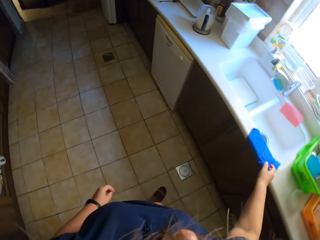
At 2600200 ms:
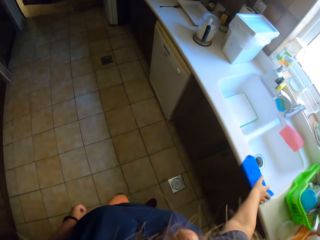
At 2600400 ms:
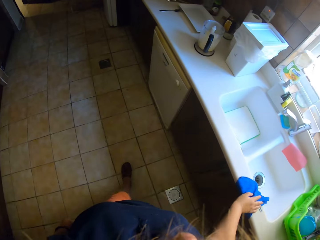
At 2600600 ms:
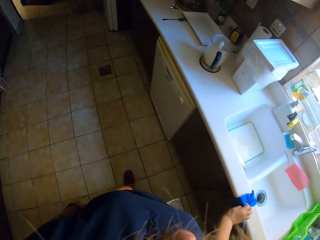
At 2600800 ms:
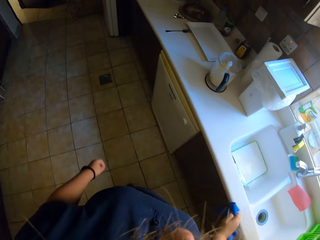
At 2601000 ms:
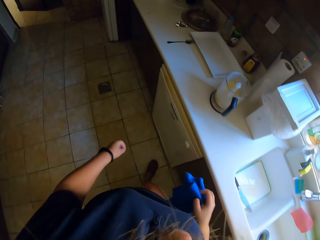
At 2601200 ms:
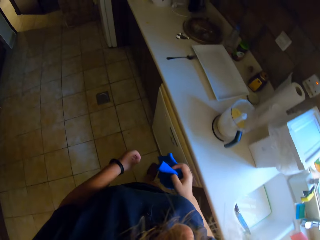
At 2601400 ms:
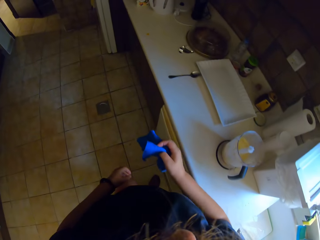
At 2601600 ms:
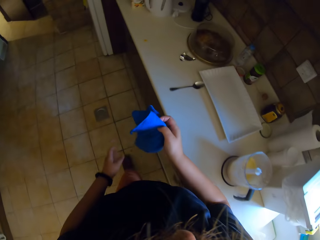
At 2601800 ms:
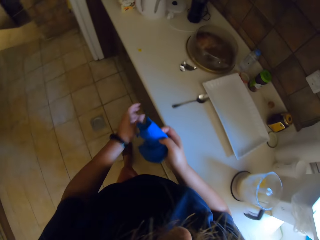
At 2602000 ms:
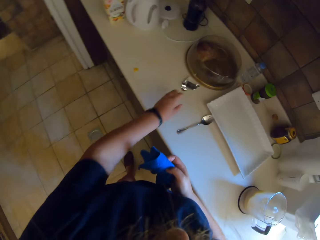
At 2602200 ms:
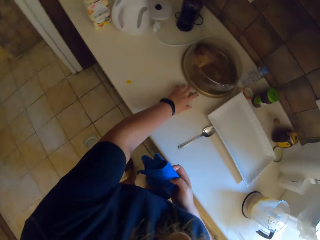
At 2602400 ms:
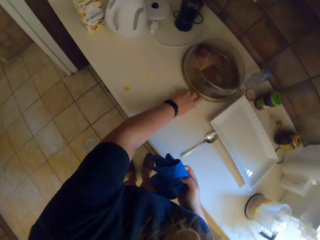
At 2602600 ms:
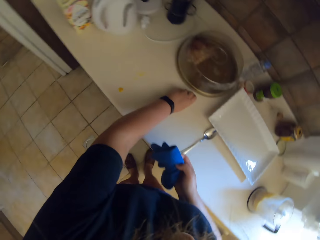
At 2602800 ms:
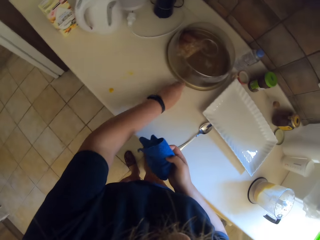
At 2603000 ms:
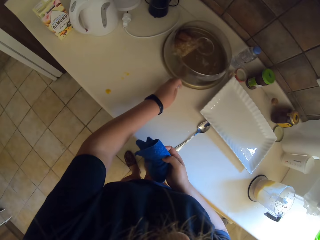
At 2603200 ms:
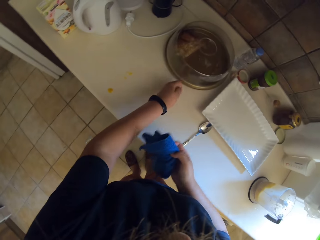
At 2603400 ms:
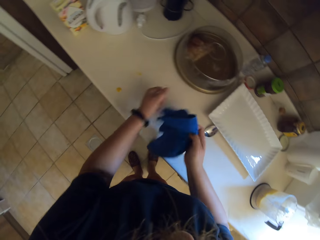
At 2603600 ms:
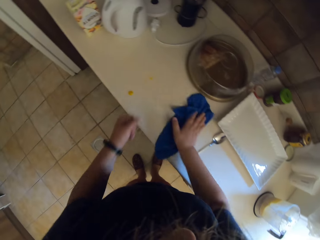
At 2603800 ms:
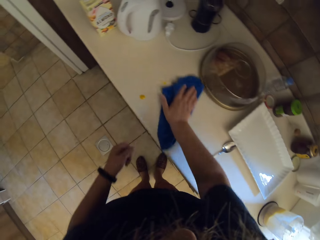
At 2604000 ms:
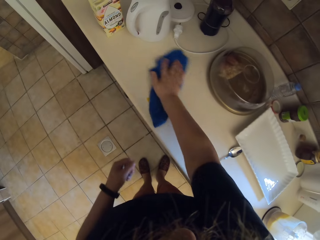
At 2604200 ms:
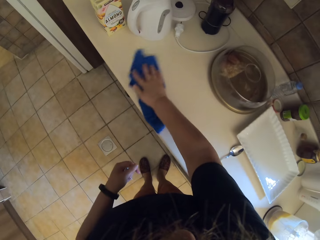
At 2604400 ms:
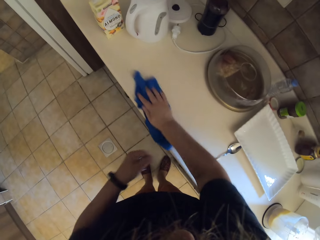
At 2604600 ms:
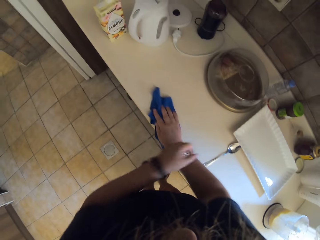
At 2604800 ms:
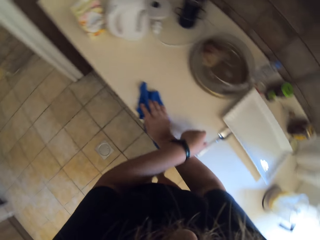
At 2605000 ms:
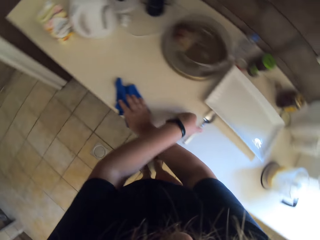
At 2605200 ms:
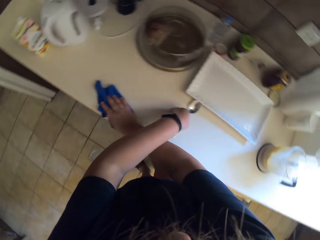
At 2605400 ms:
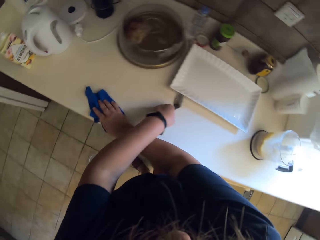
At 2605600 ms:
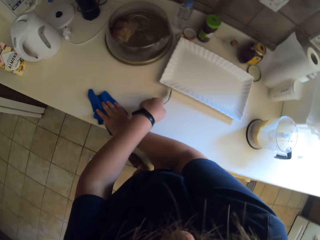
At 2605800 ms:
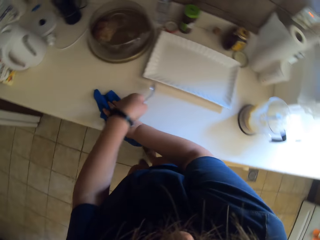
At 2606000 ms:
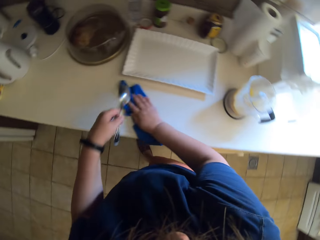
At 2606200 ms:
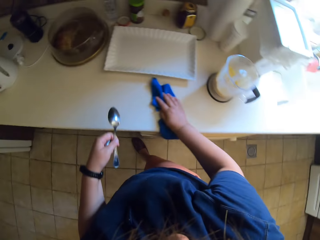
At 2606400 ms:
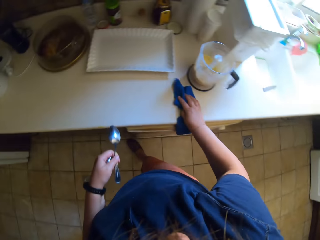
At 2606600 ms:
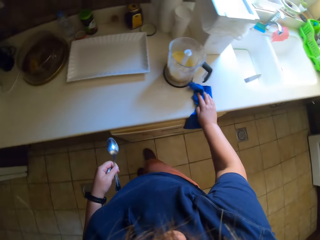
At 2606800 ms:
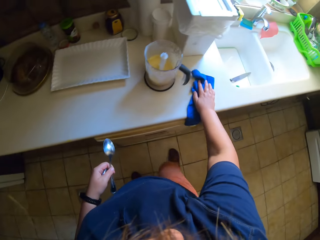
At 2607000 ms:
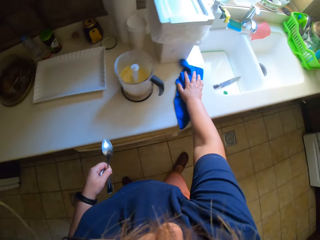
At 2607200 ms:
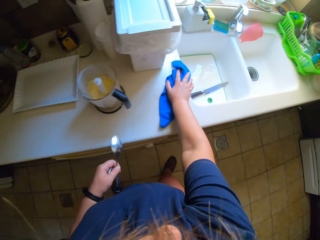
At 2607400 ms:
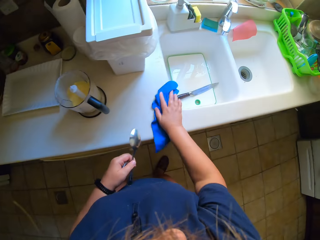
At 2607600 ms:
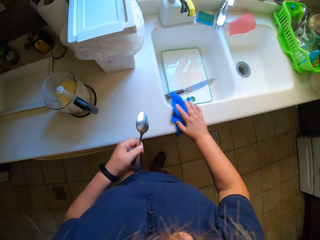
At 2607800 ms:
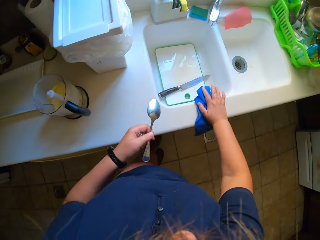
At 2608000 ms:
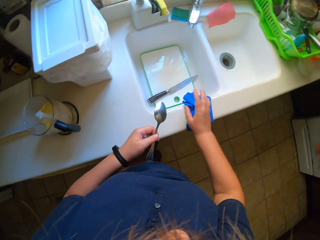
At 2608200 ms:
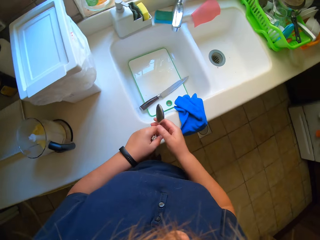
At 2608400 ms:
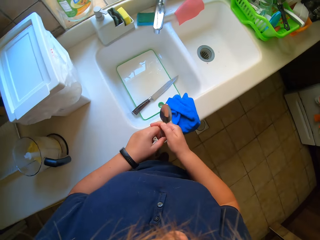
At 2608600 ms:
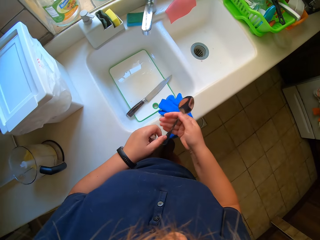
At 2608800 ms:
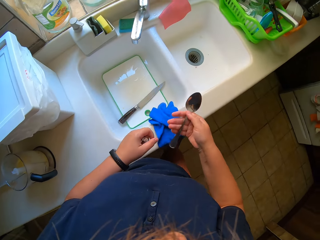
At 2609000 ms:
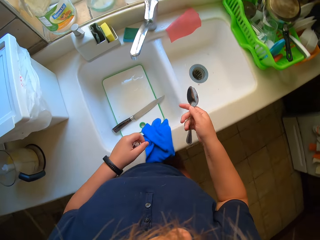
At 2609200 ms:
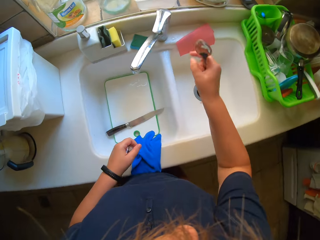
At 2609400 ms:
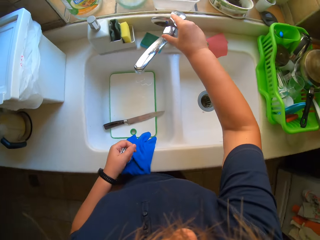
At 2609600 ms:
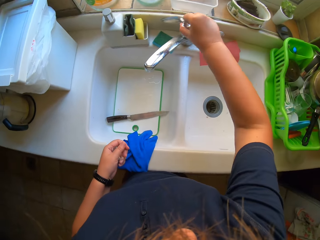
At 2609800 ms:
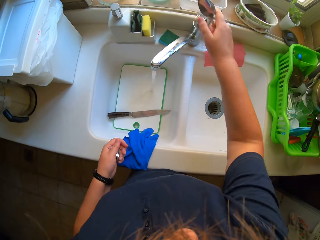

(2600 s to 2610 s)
The camera wearer picks up a cloth. They wipe the surface. They pick up a spoon. They wipe the surface.

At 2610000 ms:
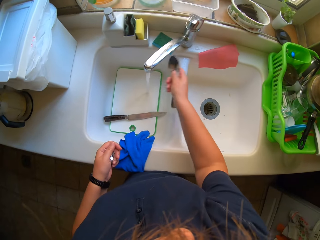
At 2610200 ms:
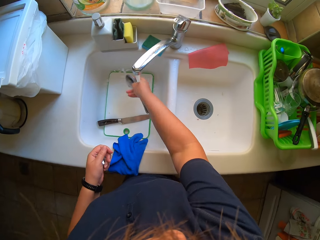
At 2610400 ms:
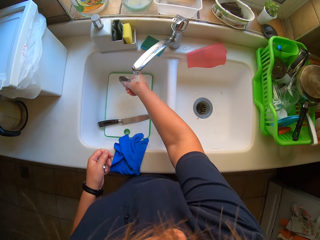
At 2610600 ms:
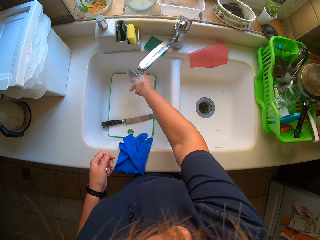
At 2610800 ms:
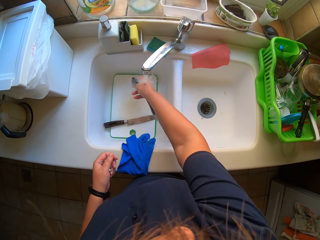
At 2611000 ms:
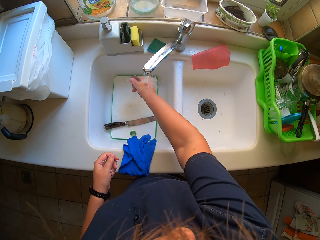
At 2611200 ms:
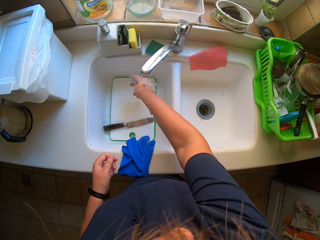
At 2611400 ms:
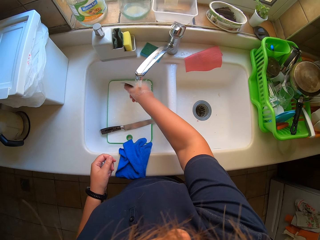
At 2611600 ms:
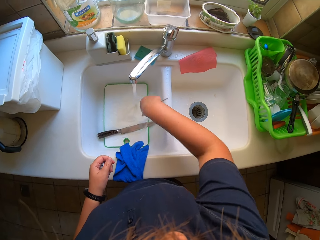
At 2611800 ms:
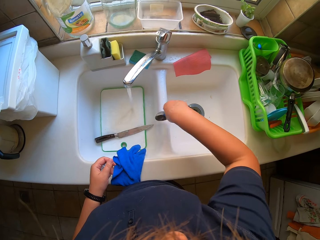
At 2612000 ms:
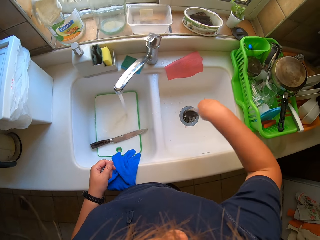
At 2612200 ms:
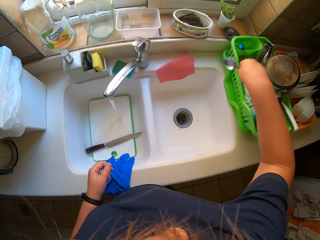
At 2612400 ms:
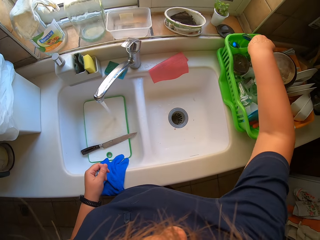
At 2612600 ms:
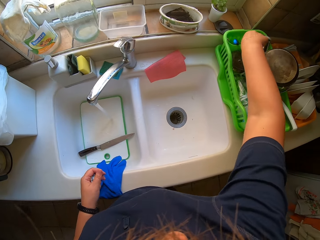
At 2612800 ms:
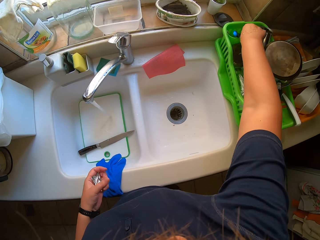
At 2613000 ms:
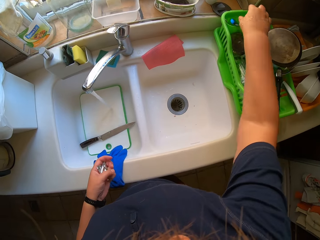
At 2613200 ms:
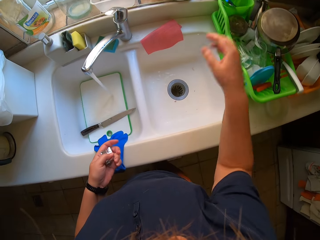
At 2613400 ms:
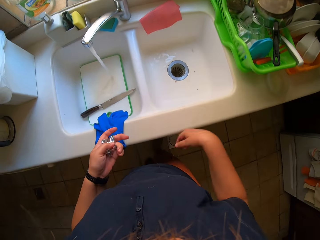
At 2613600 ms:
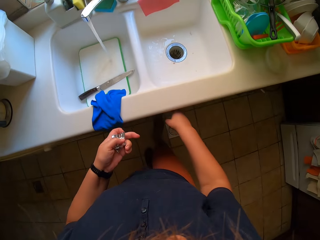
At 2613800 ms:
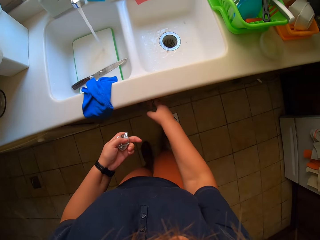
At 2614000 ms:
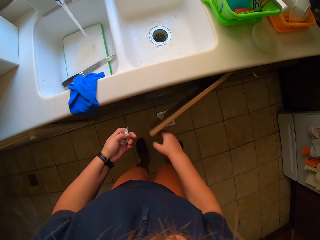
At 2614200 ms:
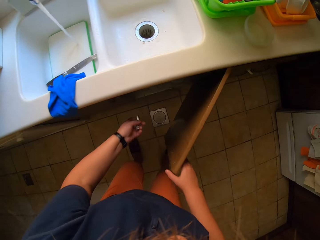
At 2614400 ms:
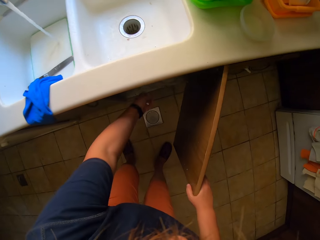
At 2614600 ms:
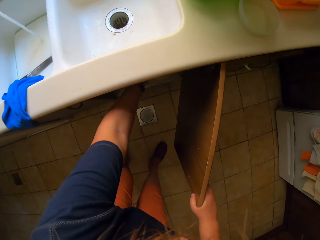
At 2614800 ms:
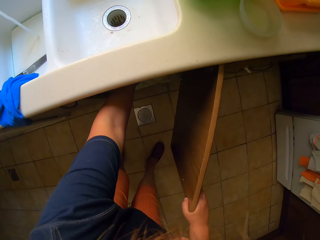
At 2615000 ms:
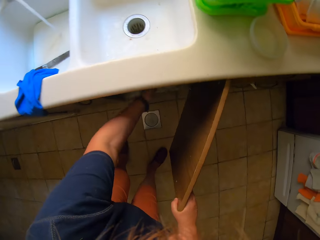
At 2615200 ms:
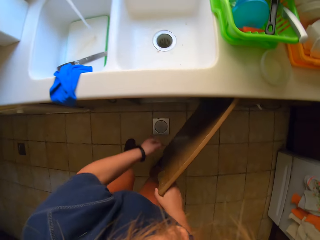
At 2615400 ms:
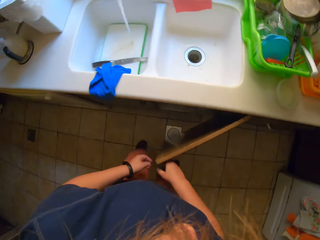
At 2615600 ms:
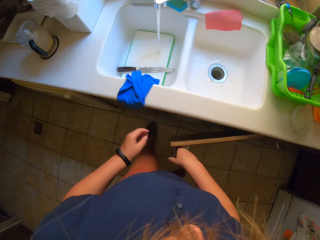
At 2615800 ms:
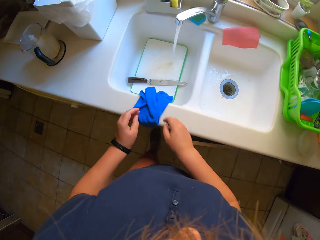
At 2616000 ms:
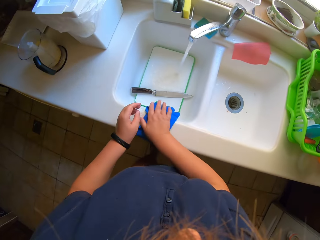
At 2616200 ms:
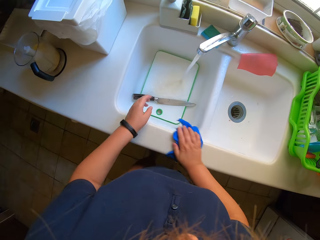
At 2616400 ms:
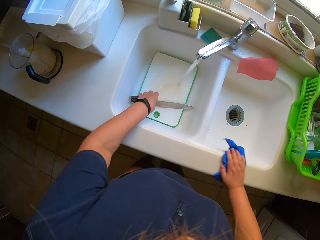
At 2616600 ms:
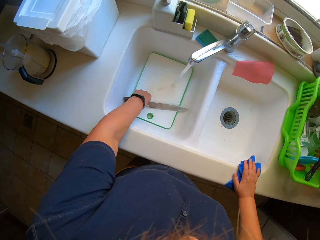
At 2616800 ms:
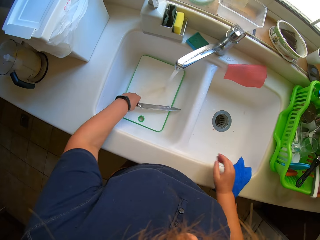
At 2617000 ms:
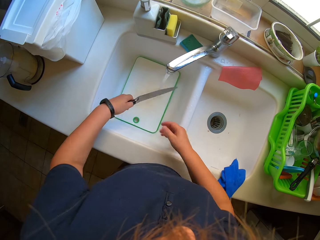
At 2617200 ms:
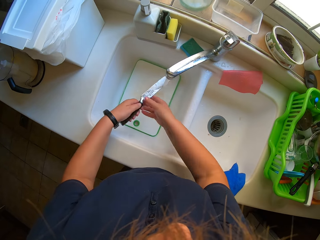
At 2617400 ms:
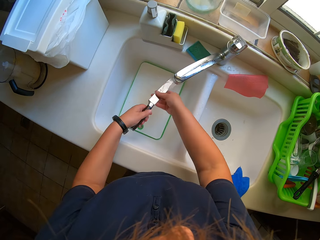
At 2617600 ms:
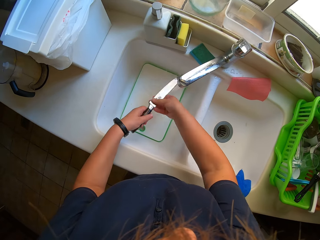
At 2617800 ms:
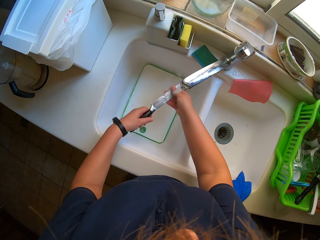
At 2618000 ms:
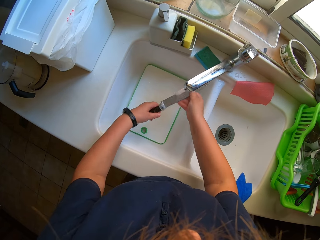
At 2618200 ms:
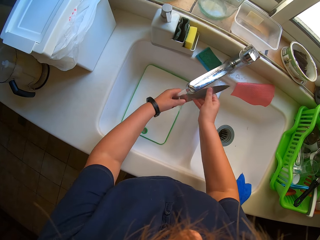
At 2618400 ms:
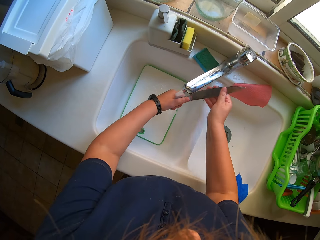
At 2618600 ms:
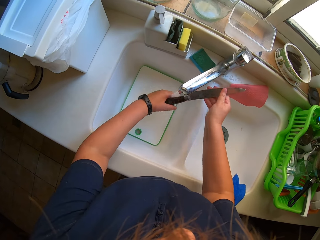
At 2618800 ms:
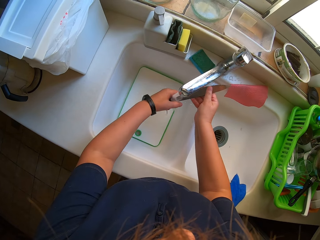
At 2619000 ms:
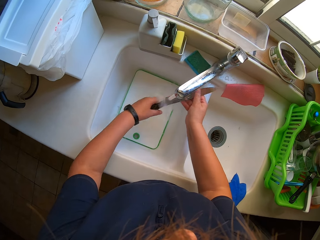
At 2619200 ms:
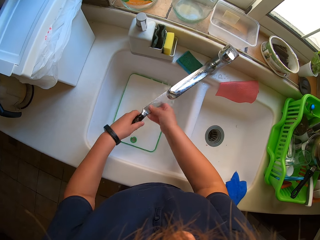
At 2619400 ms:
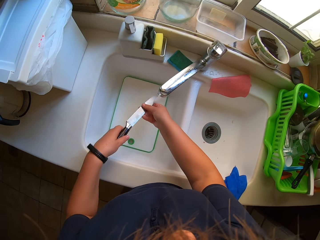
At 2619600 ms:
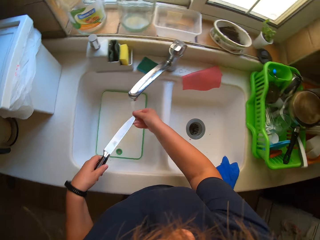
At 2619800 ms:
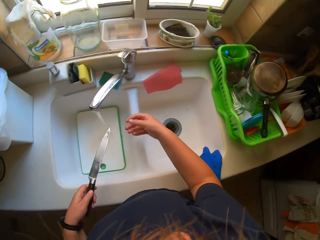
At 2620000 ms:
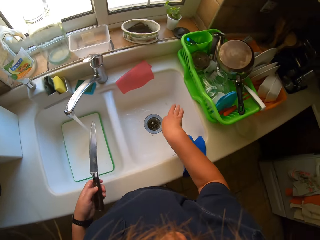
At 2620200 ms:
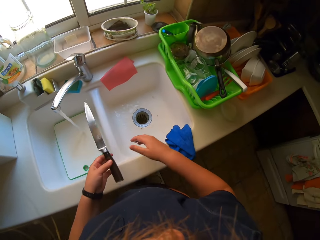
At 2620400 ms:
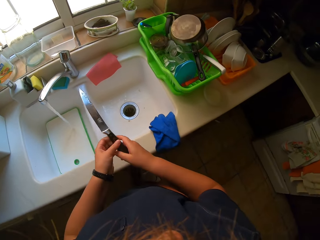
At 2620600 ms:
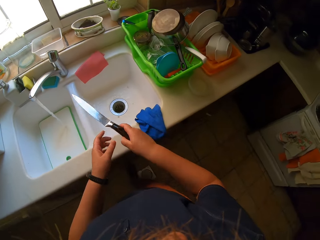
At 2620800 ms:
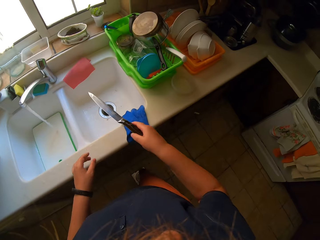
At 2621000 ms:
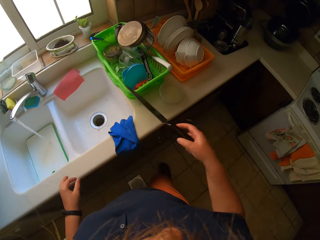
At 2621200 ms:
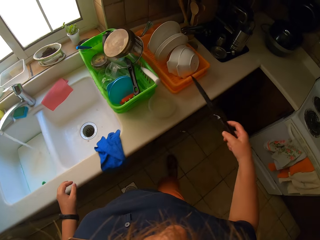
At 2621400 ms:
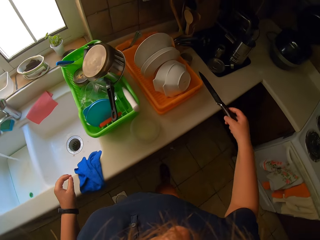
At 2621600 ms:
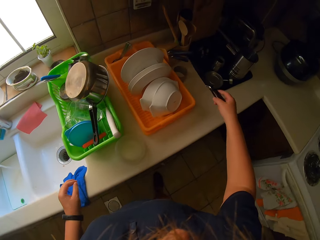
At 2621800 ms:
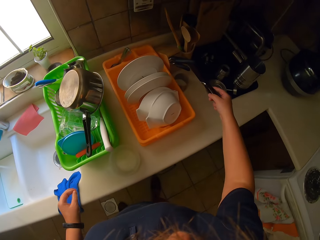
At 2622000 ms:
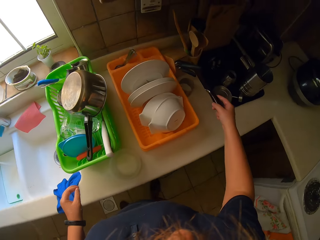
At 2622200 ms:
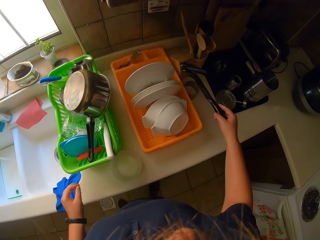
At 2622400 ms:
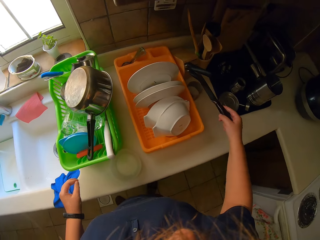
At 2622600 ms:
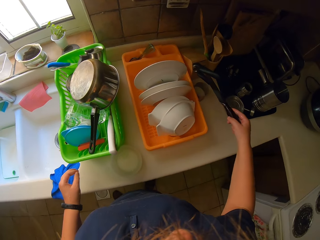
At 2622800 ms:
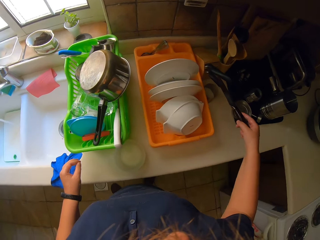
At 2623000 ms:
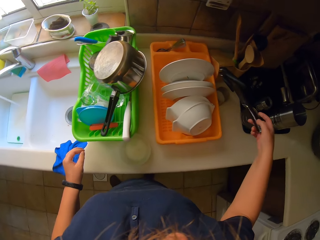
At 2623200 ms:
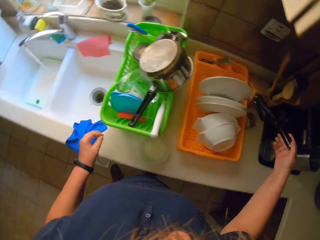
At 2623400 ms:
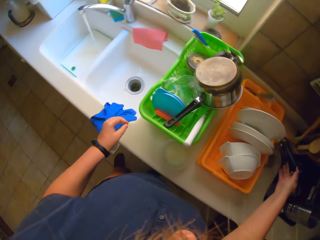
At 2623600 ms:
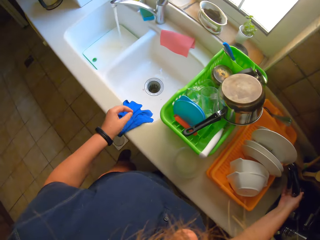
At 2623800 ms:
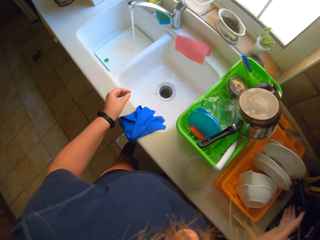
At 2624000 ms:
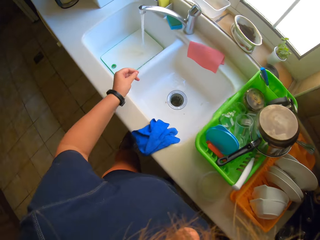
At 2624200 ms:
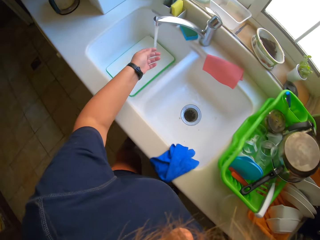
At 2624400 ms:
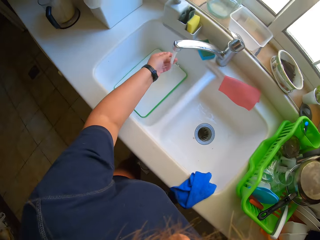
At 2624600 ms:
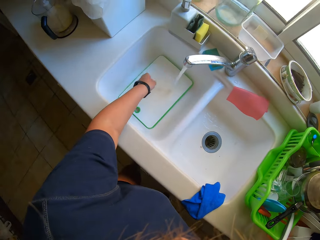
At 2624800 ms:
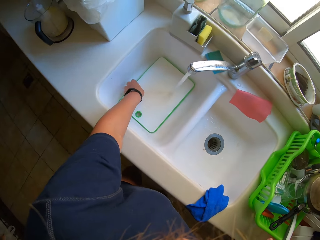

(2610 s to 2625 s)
The camera wearer opens the tap. They clean the spoon. They put the spoon on the rack. They open the cabinet. They close the cabinet. They pick up a knife. They clean the knife. They put the knife on the knife rack.
